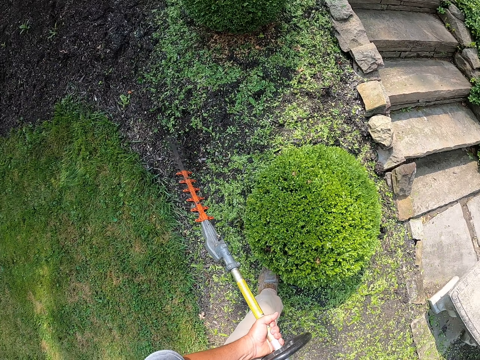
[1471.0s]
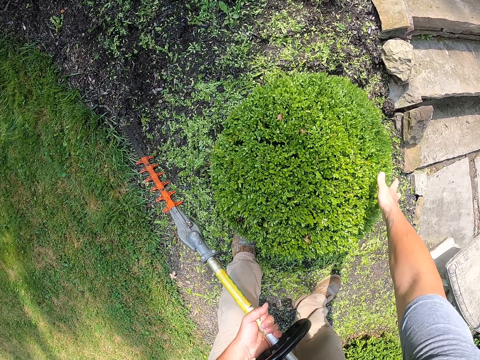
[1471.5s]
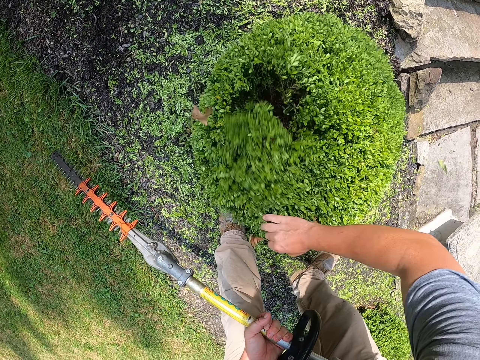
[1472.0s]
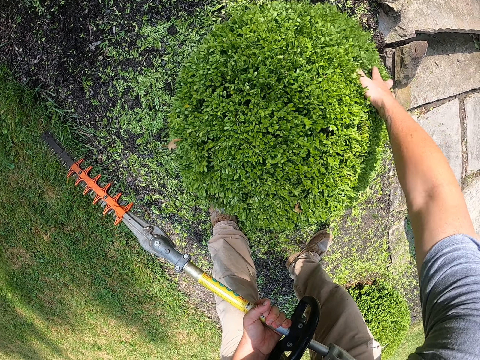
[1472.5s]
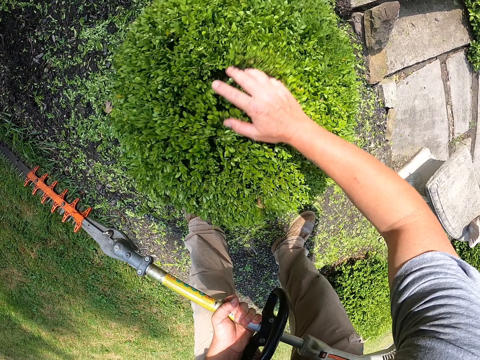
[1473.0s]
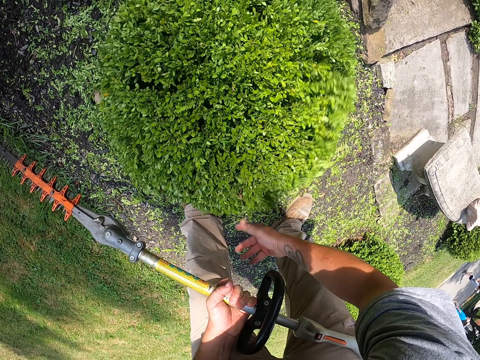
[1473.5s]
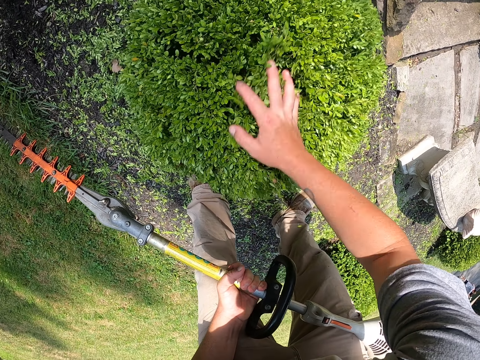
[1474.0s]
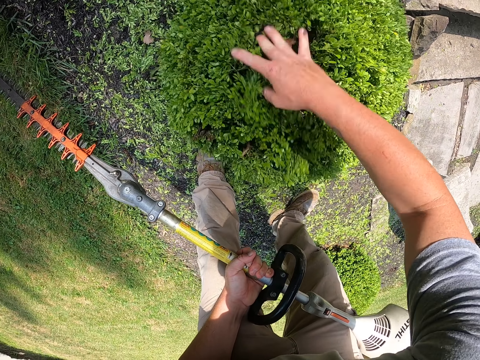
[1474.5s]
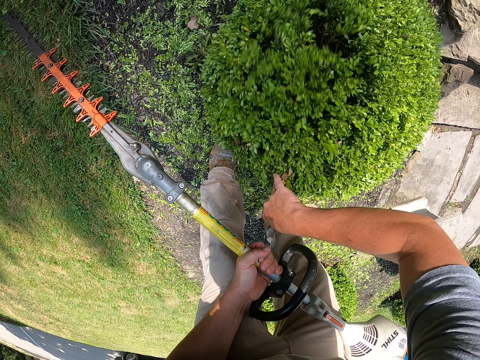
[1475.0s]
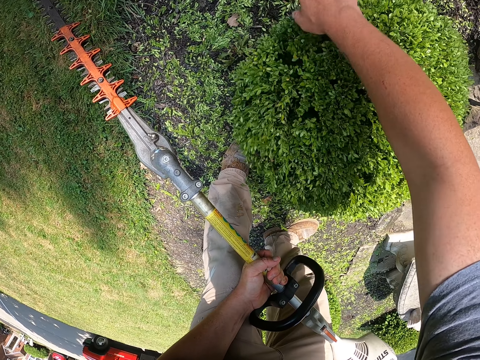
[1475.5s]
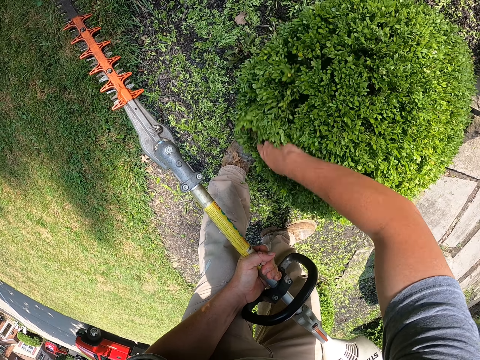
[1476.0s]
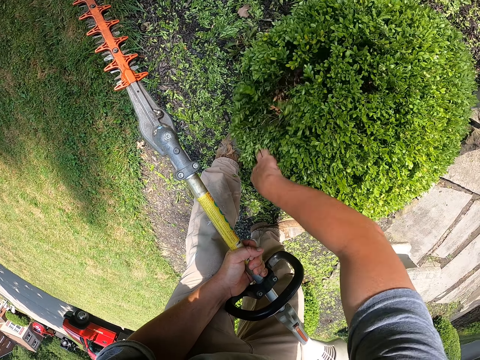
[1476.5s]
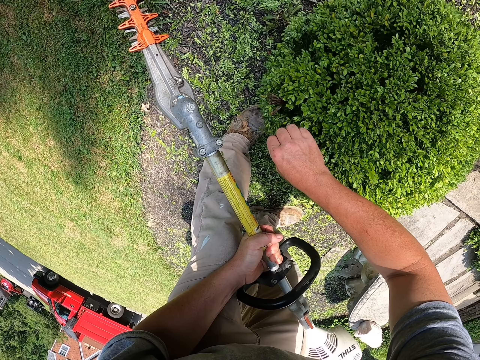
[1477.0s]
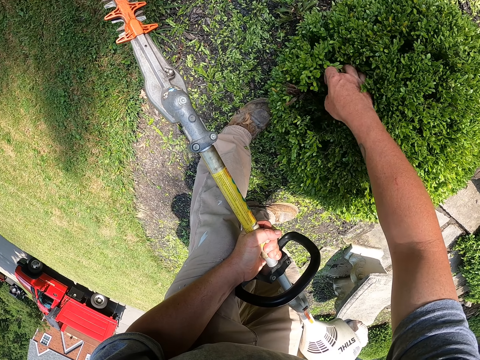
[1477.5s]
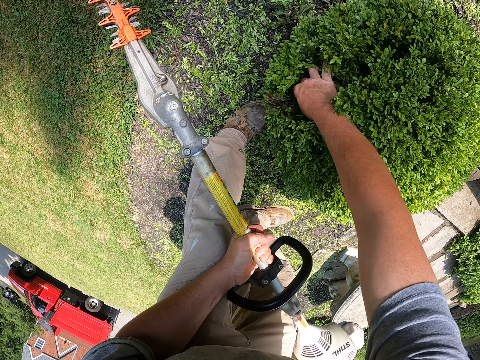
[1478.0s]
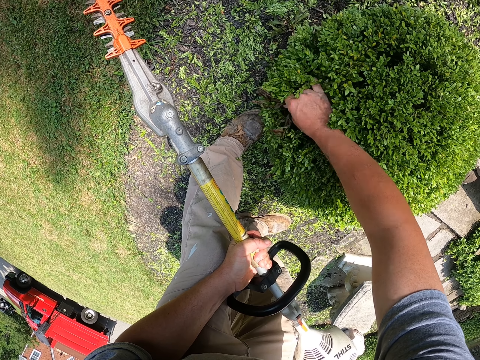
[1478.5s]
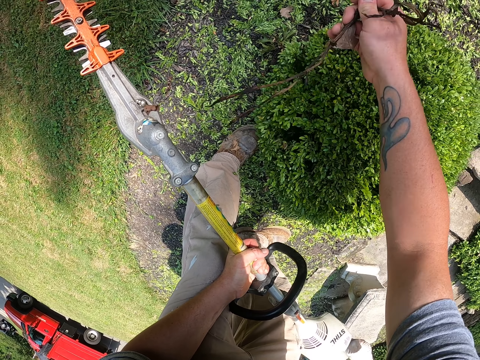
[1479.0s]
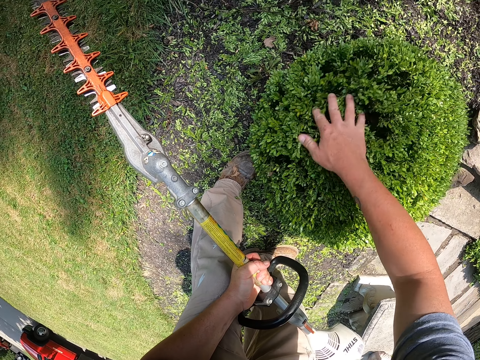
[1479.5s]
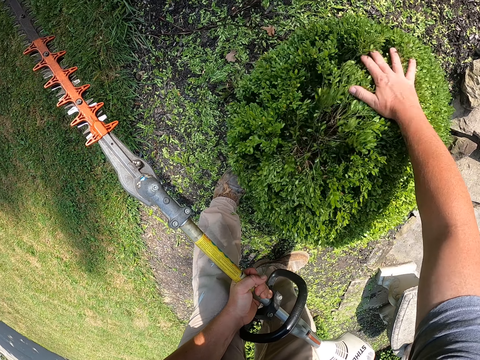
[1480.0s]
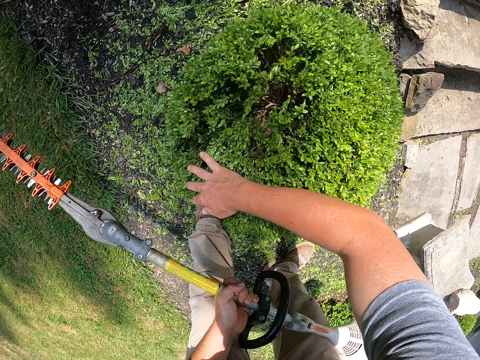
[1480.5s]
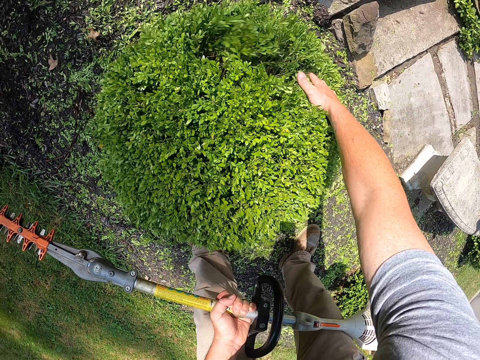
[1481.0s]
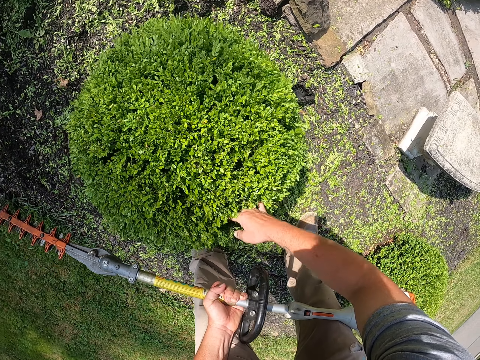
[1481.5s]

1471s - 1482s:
The camera wearer shakes off the loose leaves on the hedge with his hand. He removes the dried branch from the flower.

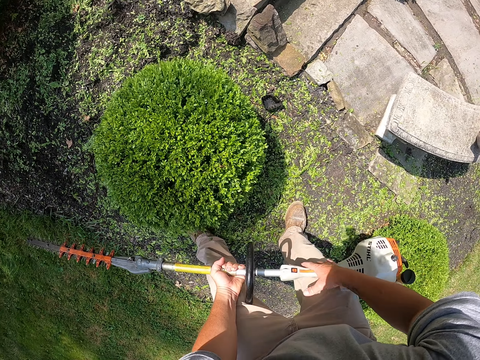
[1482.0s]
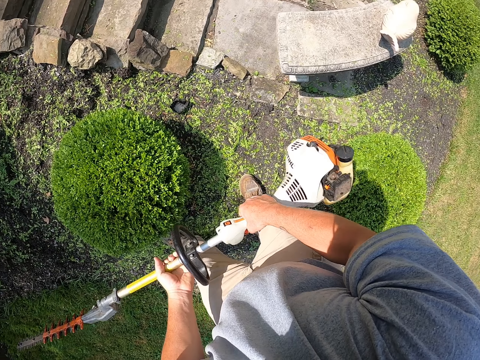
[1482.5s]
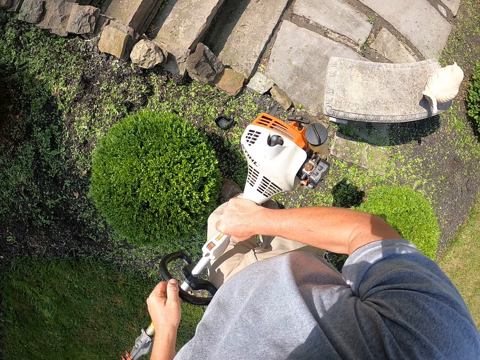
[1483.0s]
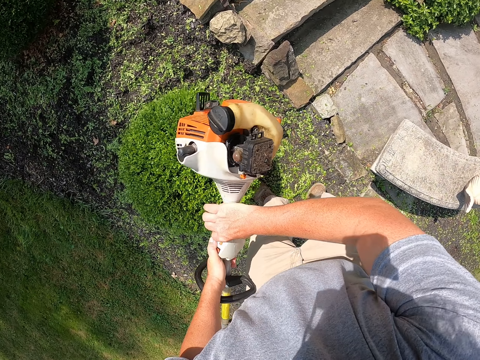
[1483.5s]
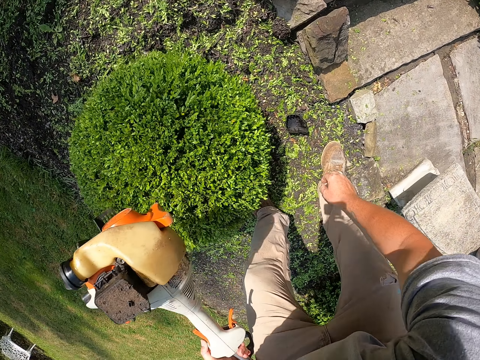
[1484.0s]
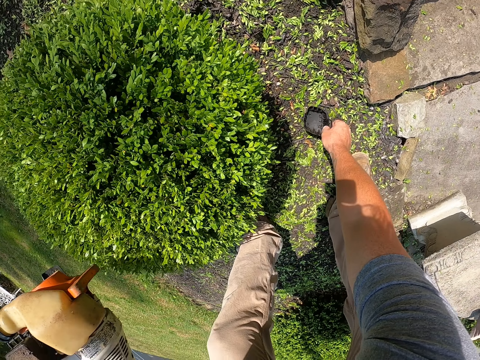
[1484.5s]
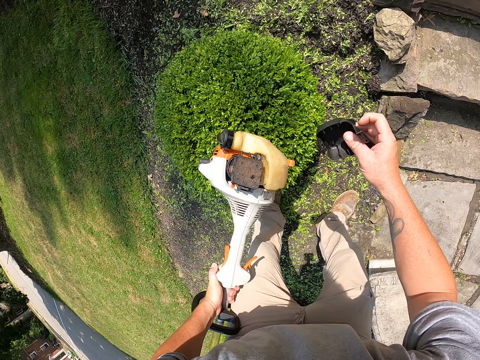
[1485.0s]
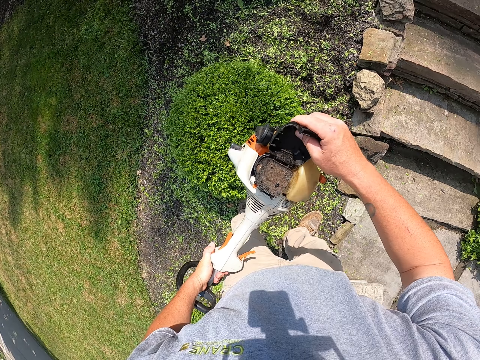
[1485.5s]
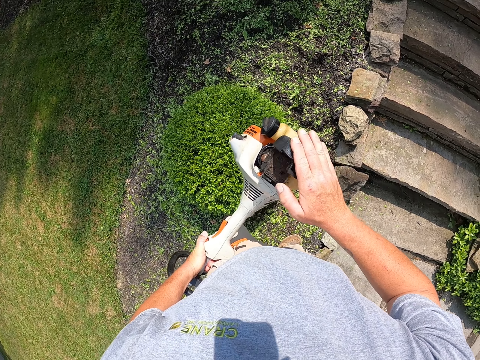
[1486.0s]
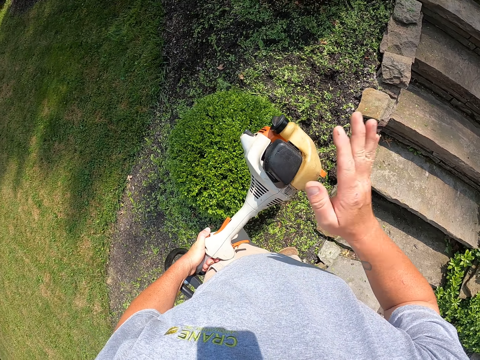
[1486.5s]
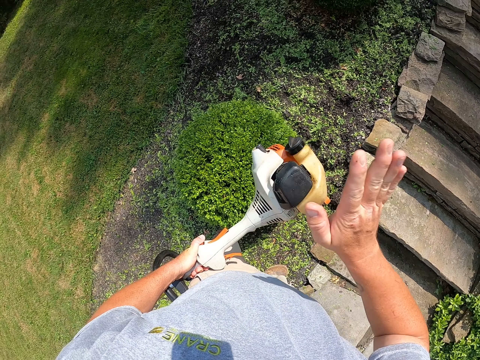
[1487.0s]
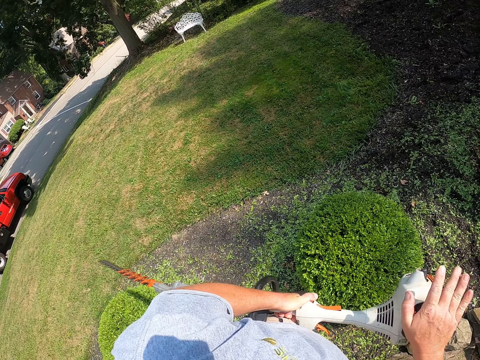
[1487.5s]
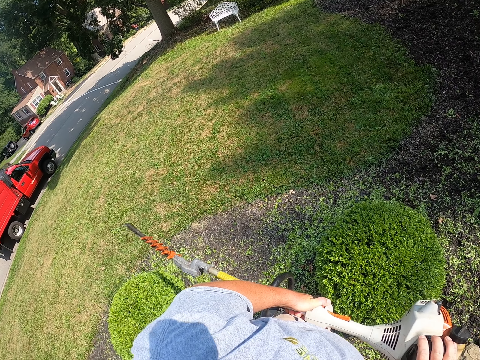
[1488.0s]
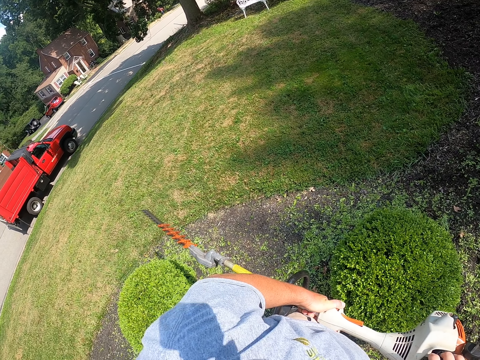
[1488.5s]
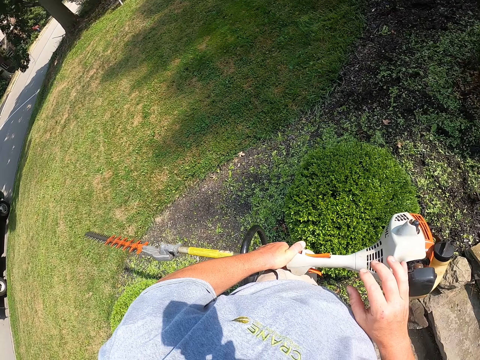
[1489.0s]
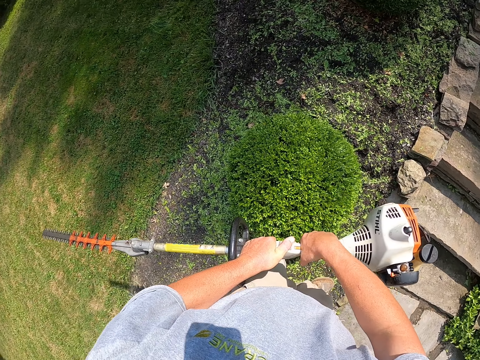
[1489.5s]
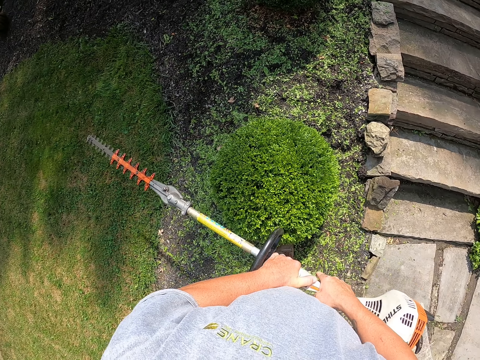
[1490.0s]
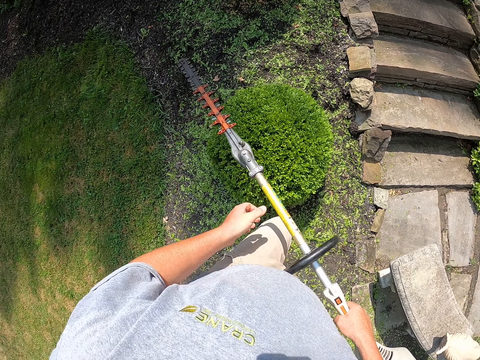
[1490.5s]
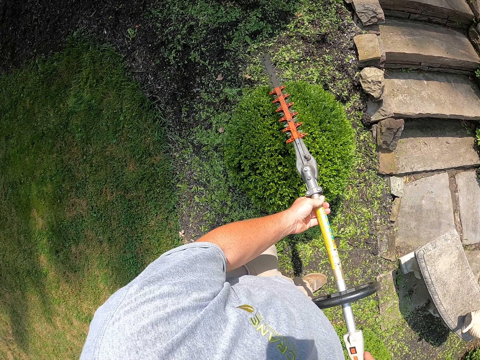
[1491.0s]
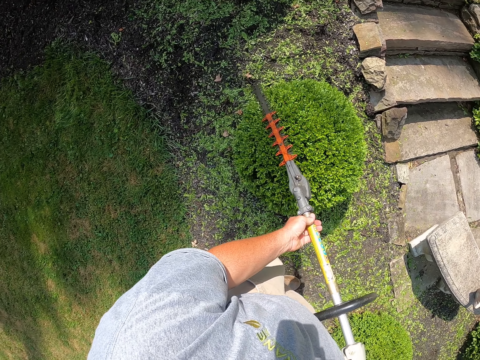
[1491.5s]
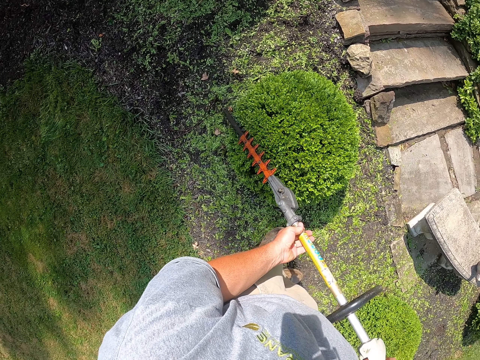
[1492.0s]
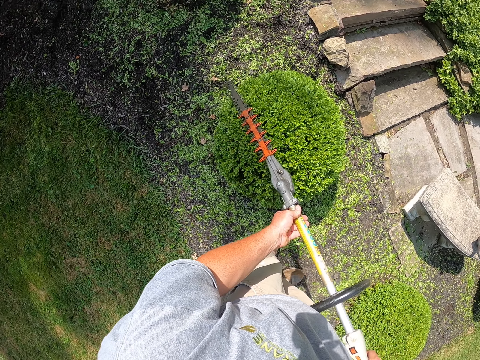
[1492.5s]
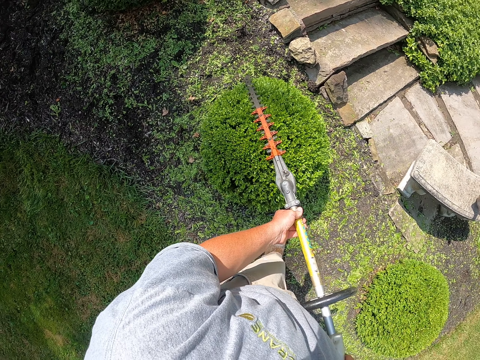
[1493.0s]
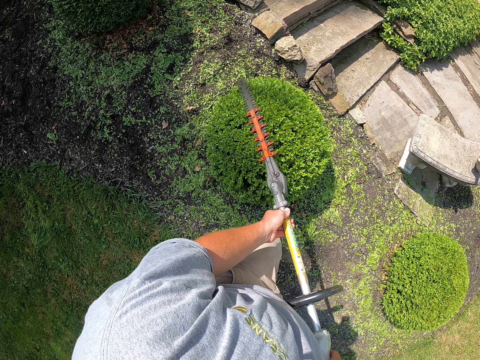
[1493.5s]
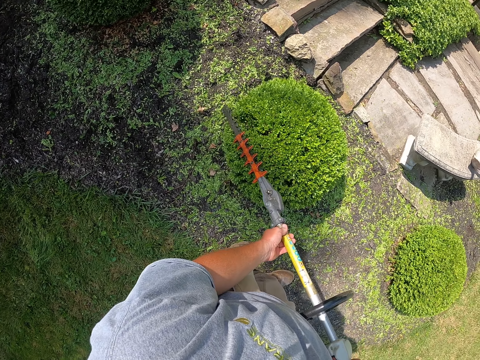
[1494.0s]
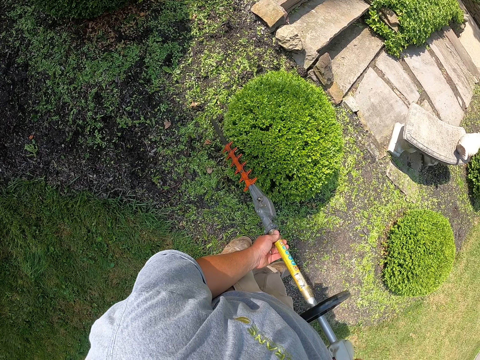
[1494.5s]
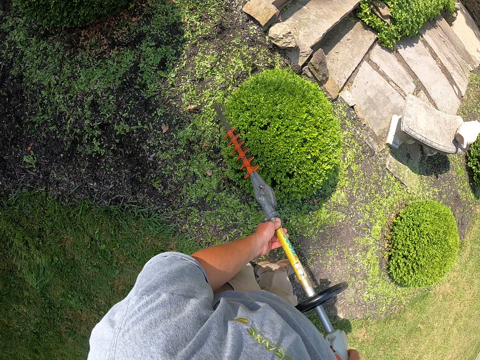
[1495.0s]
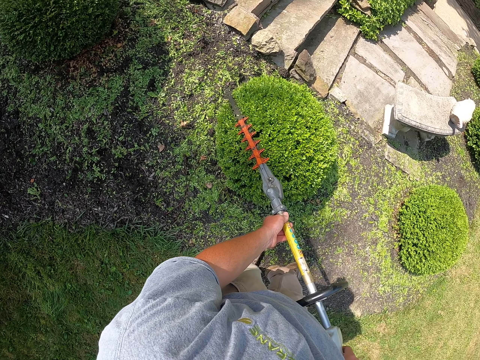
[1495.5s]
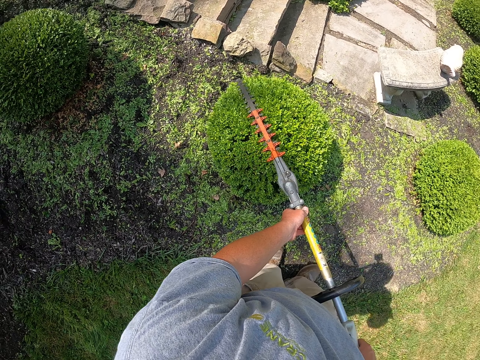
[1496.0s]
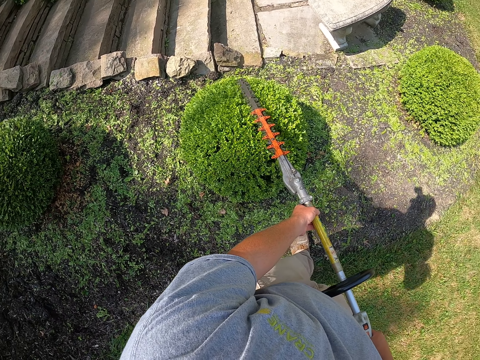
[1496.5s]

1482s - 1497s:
The camera wearer picks up a lid cap on the ground. They cover the hedge trimmer with the cap. They trim the hedge plant with the hedge trimmer.
